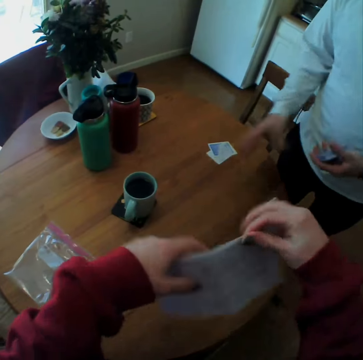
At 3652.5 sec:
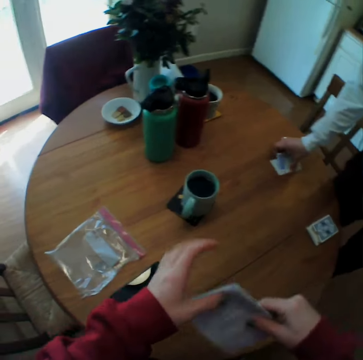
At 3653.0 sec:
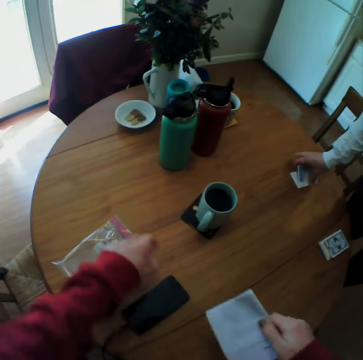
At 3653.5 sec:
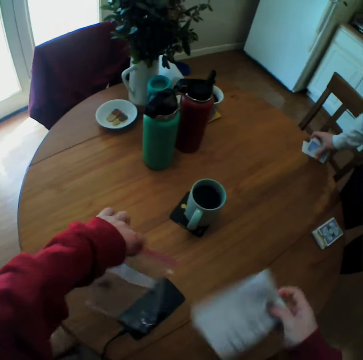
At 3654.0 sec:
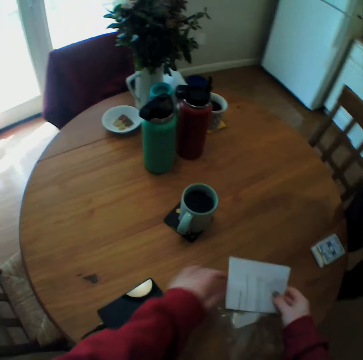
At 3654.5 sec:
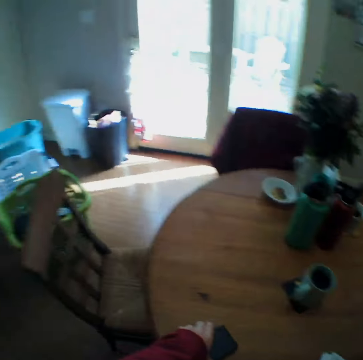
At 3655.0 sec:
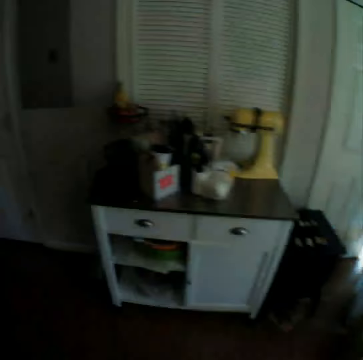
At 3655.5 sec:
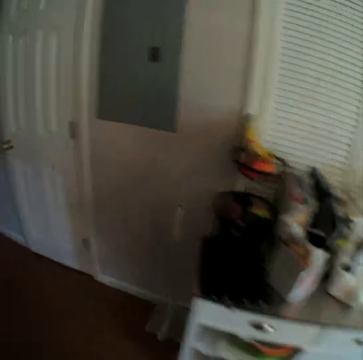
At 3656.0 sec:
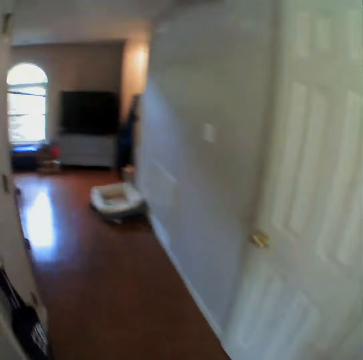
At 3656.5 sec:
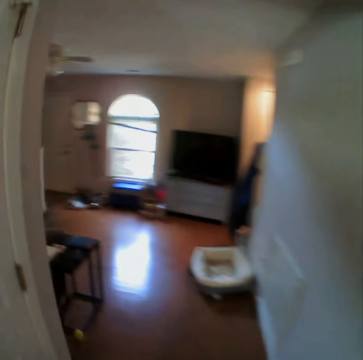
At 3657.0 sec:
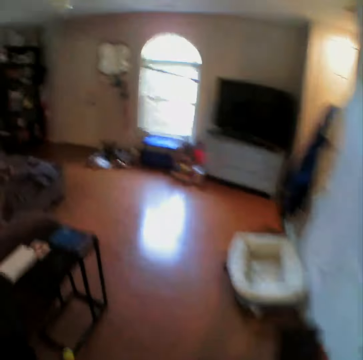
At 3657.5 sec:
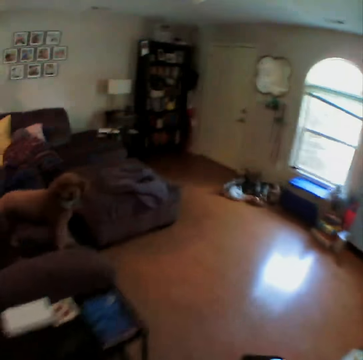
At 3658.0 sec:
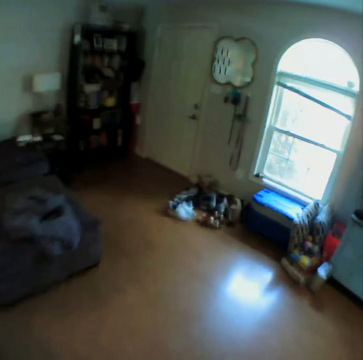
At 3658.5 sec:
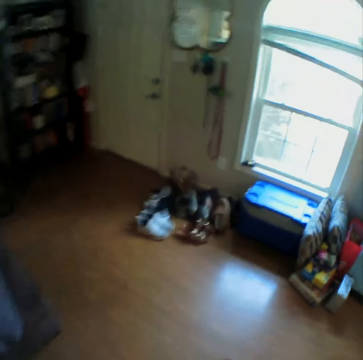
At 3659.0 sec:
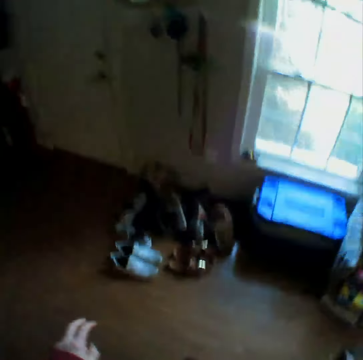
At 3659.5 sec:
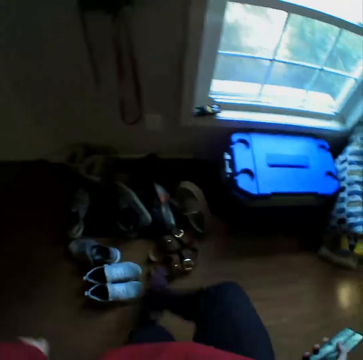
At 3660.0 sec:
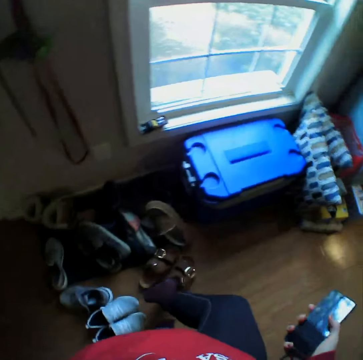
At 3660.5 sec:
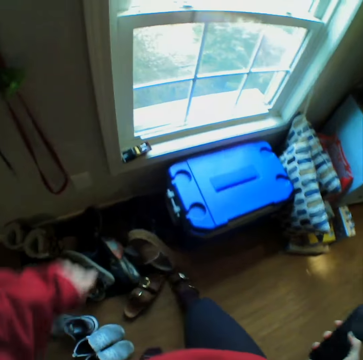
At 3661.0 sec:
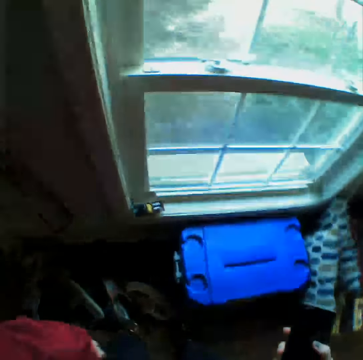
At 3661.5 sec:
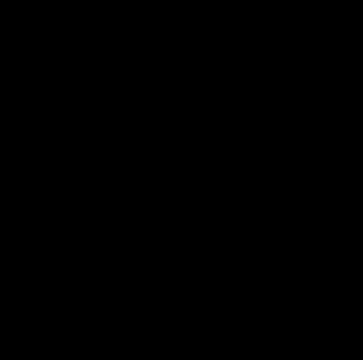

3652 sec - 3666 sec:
The camera wearer folds the game instruction paper. They pick nylon paper on the table. They walk around the house. They wear open shoes.
